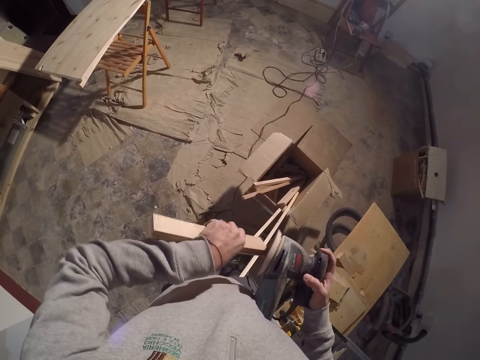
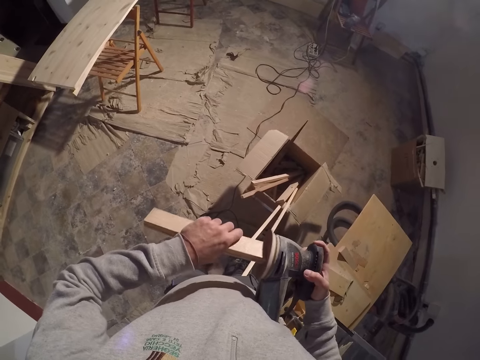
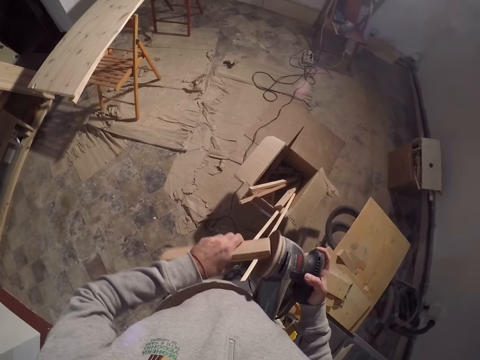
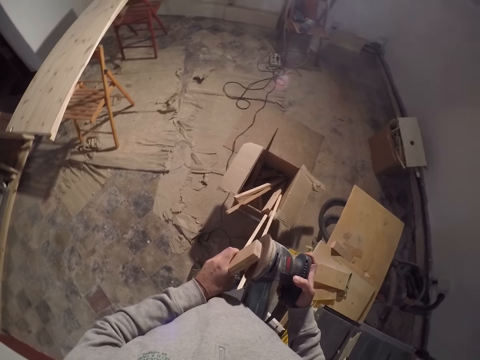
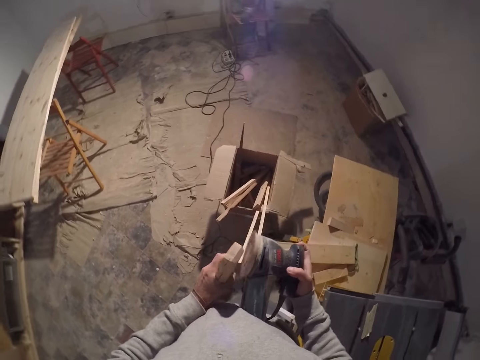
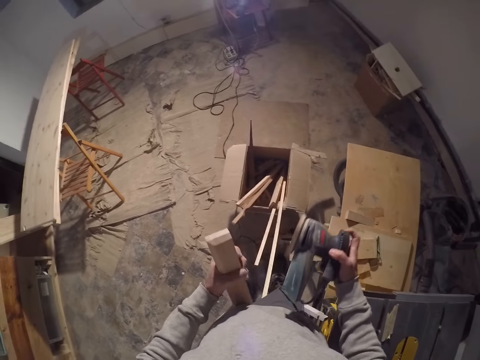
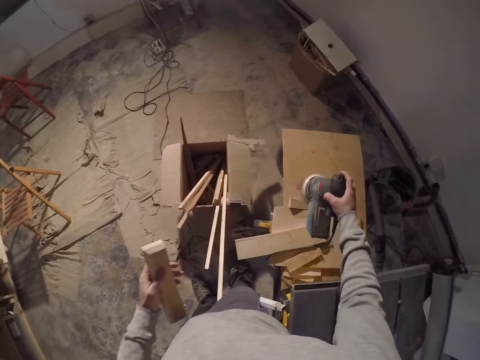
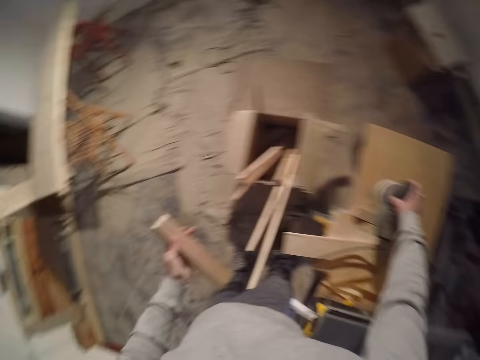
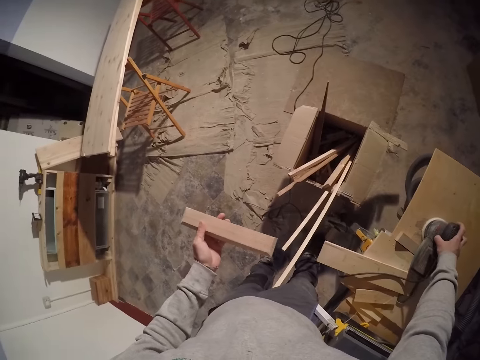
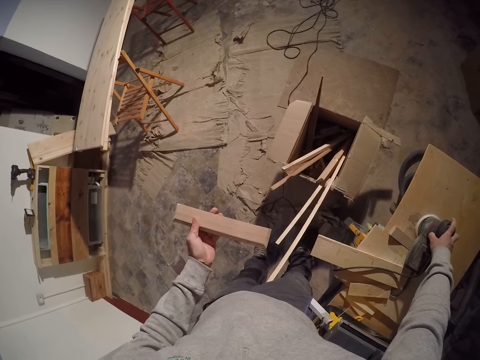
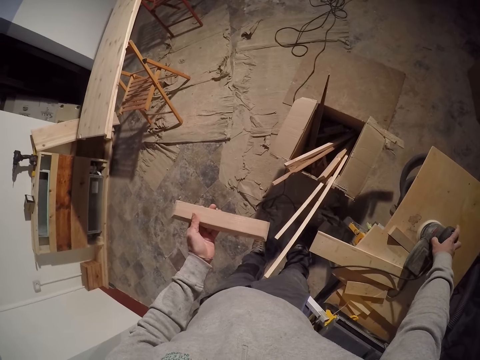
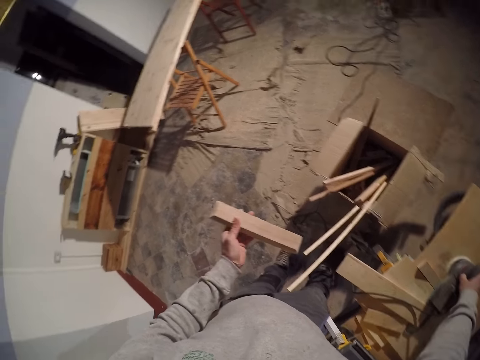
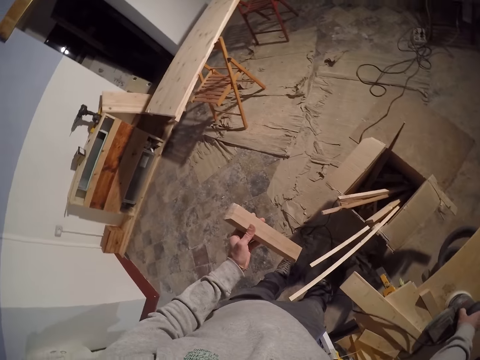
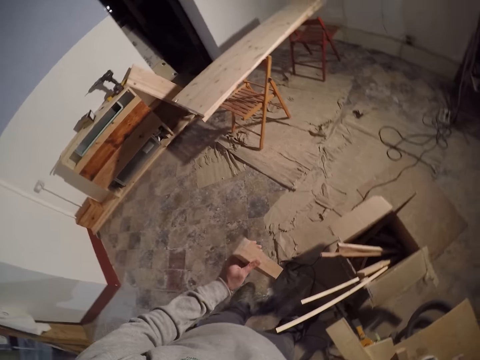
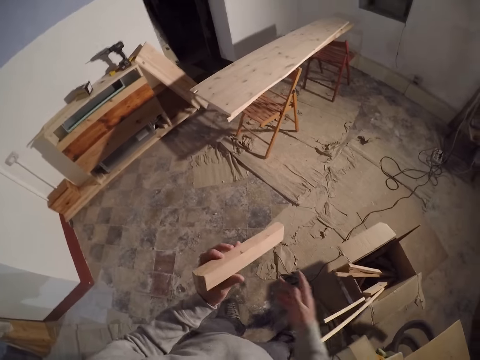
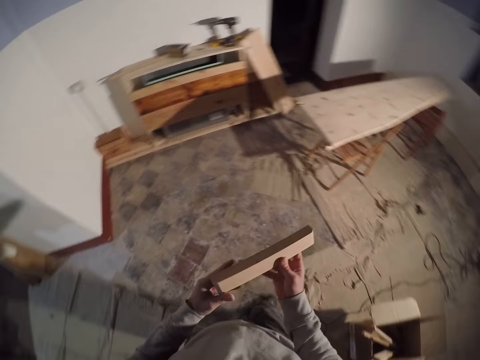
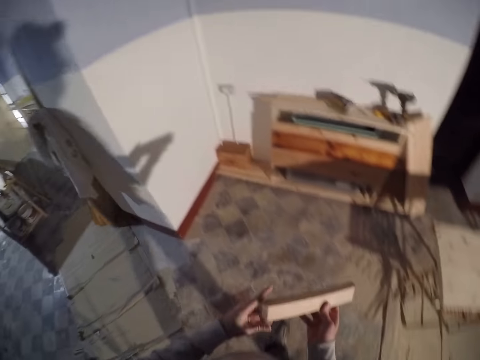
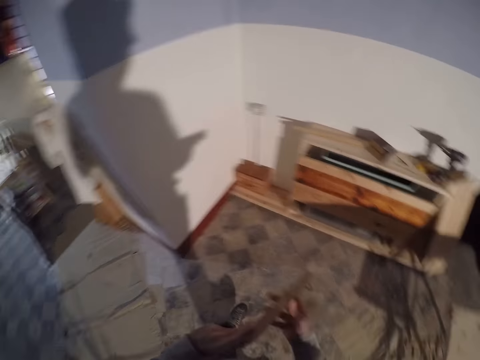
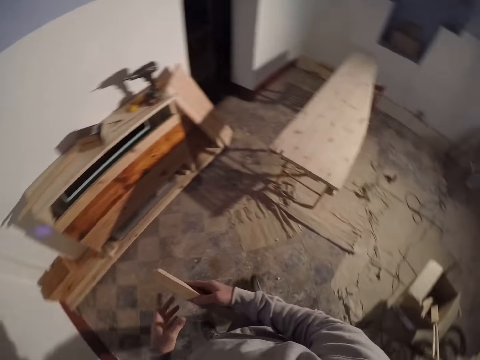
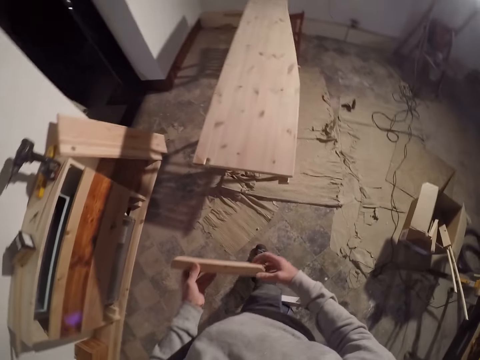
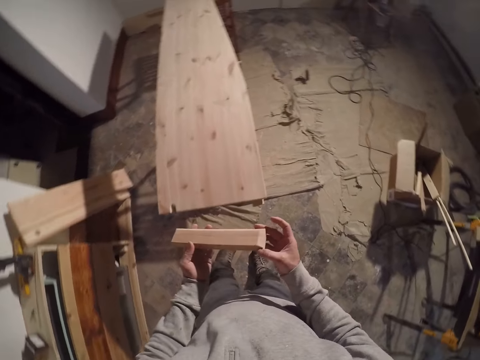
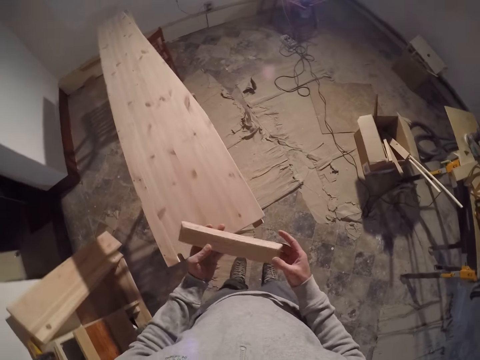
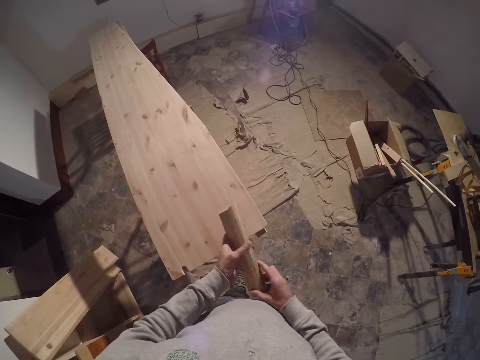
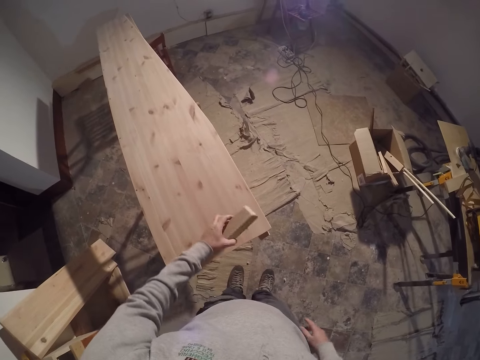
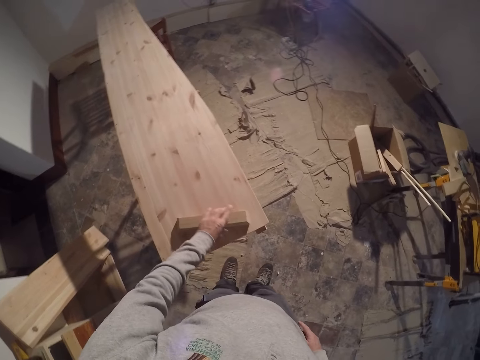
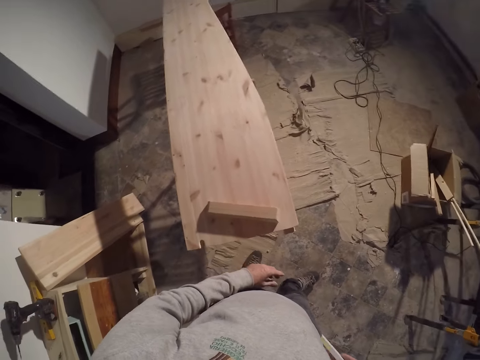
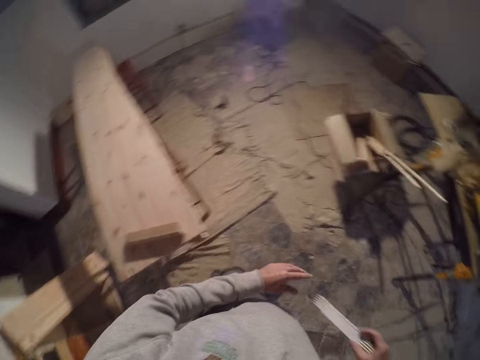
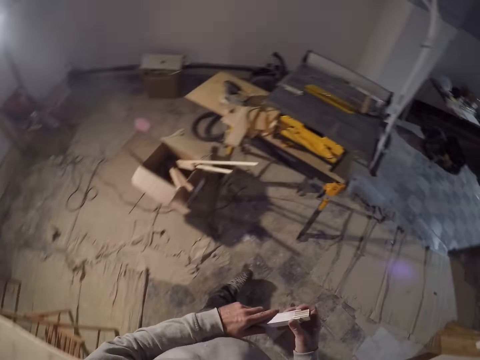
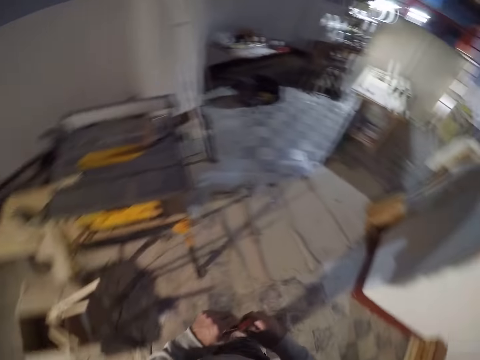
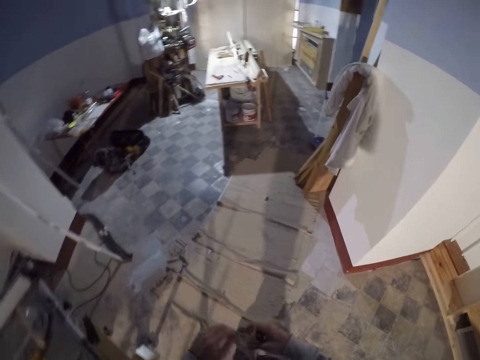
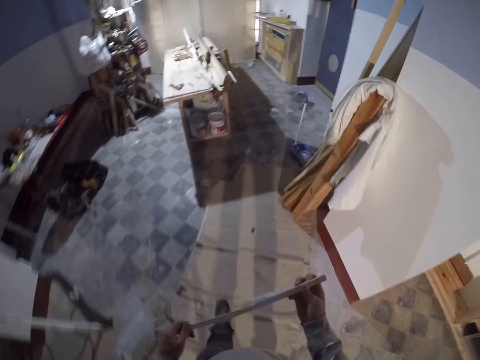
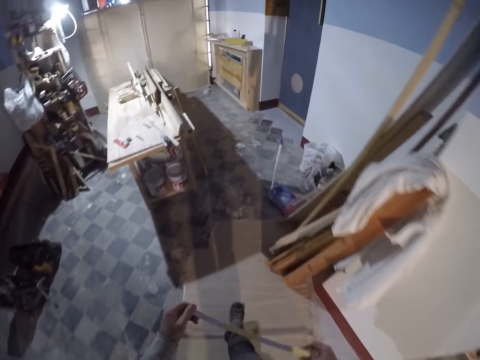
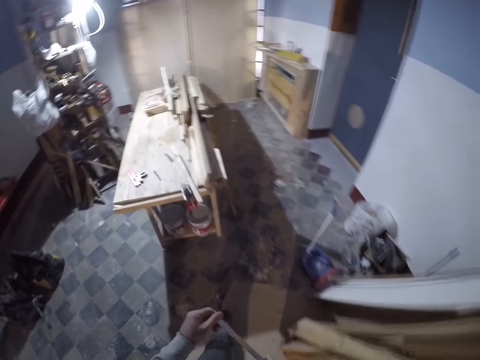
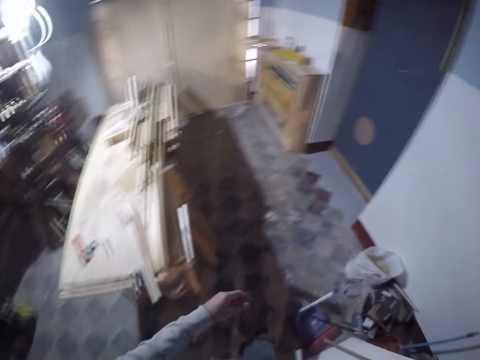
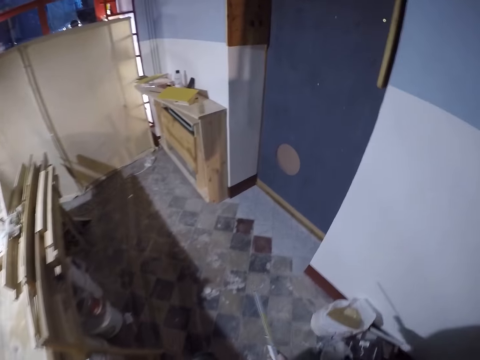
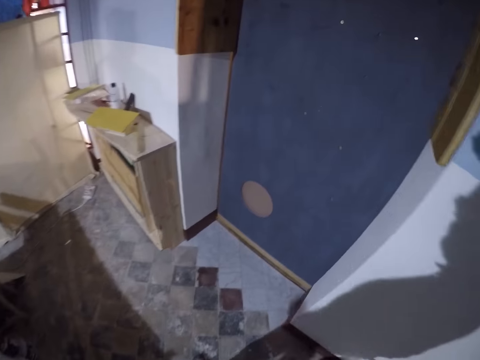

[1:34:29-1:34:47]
The camera wearer places the rotary tool on the work bench. He holds the piece of wood with both hands. He examines the wood with his hands. He walks around. He places the wood on a plank with his left hand. He walks around. He removes a carpenter's ruler from the pocket. He holds a tape with his hands. He straightens the carpenter's ruler. He walks towards a door.

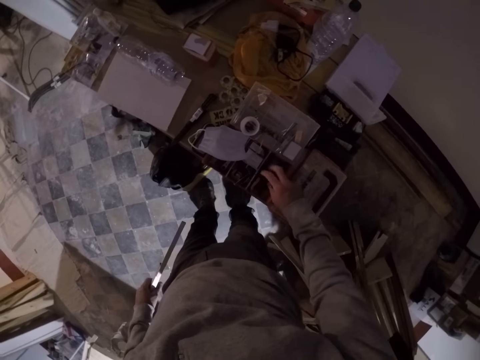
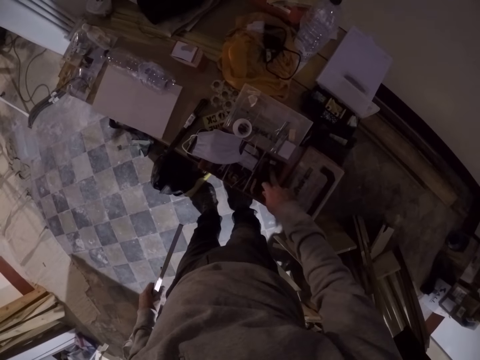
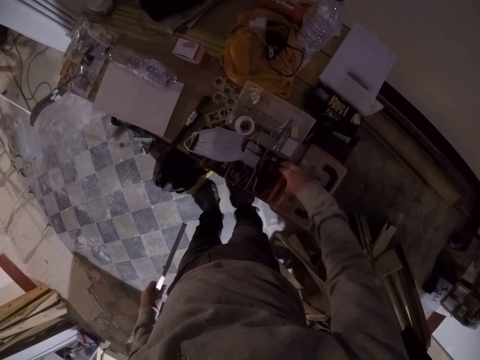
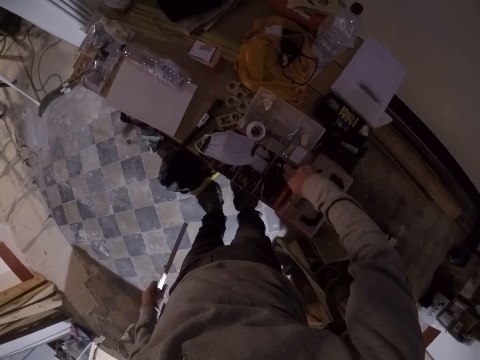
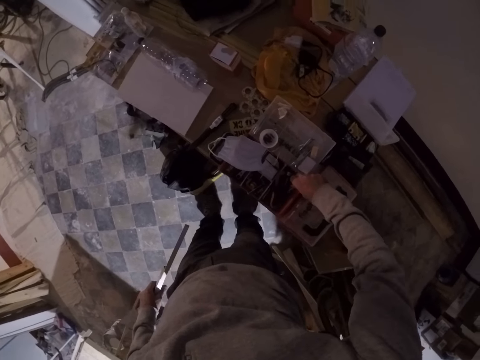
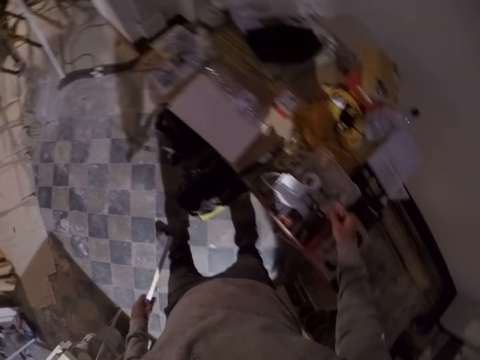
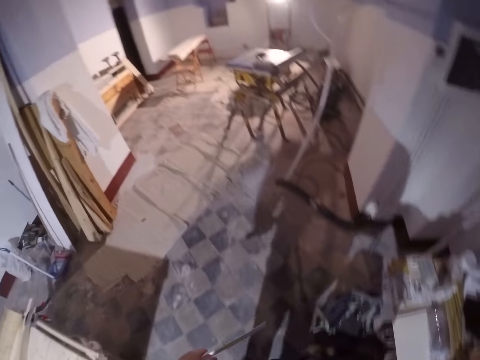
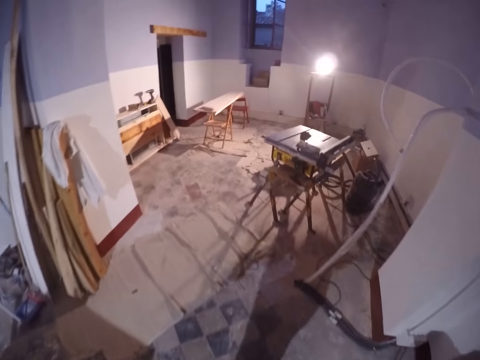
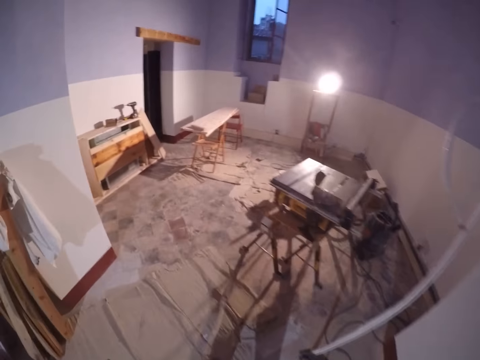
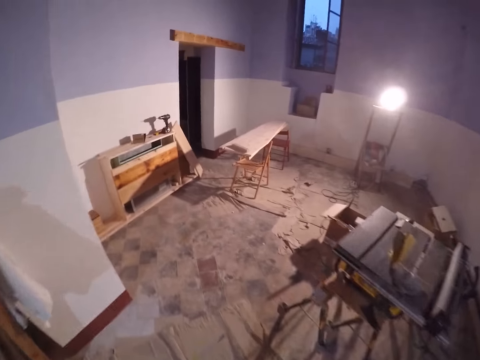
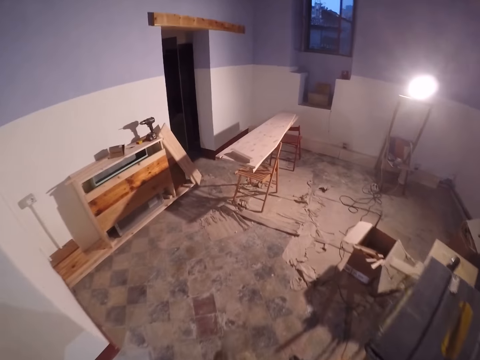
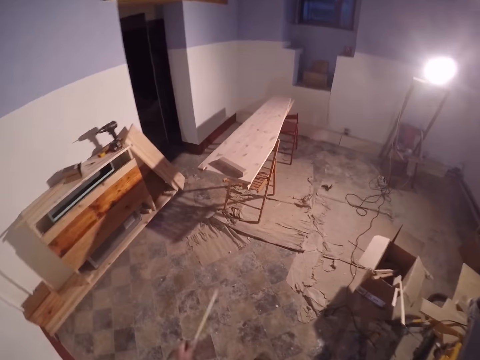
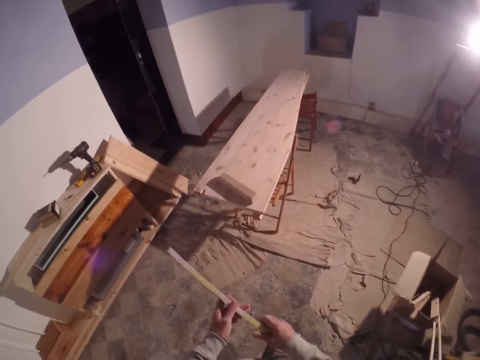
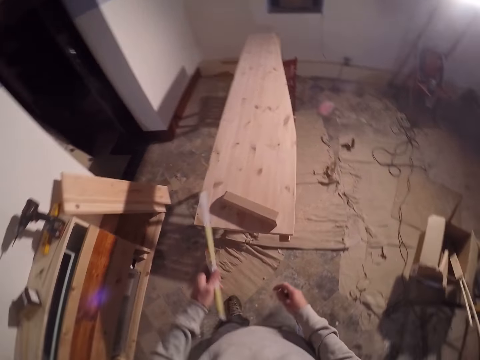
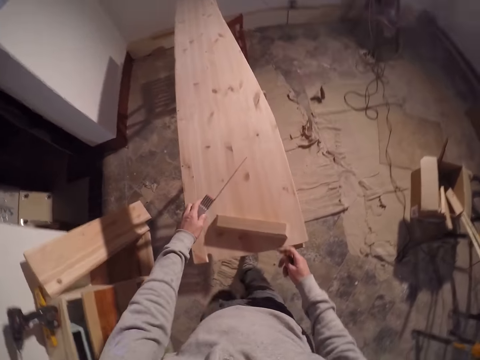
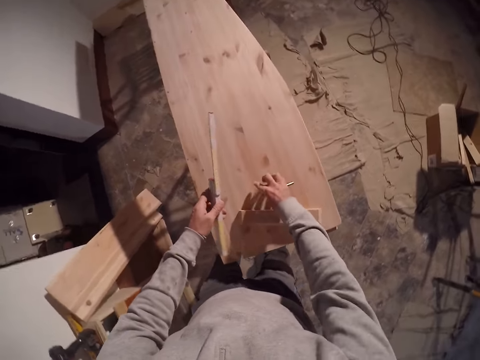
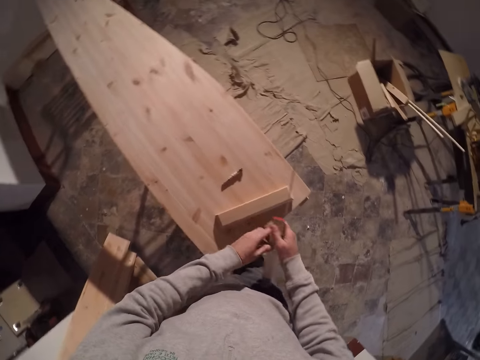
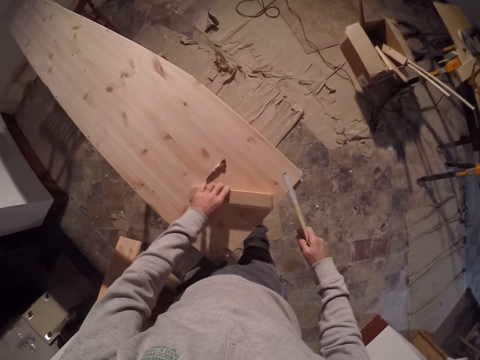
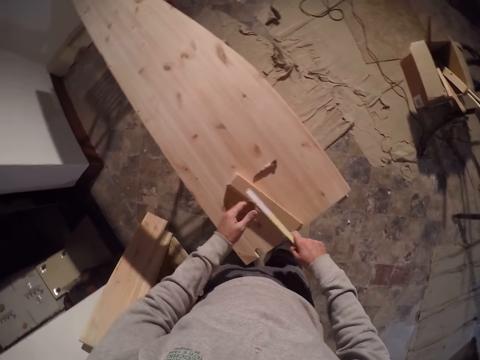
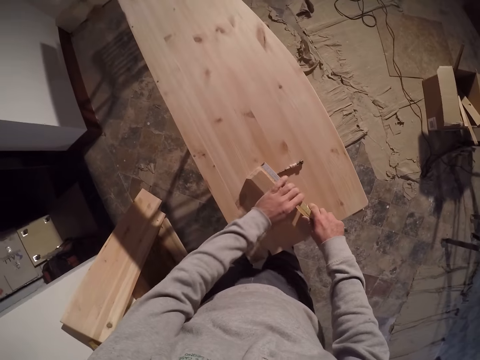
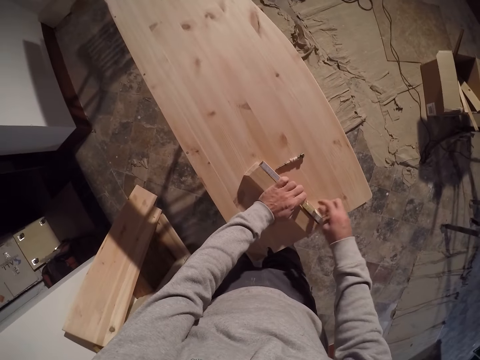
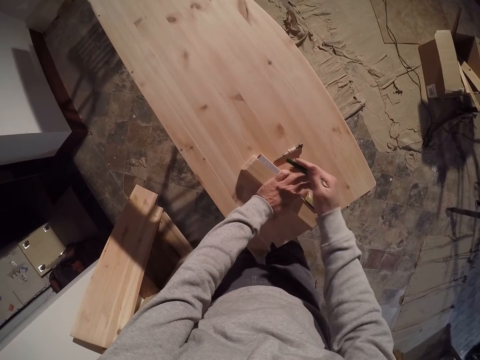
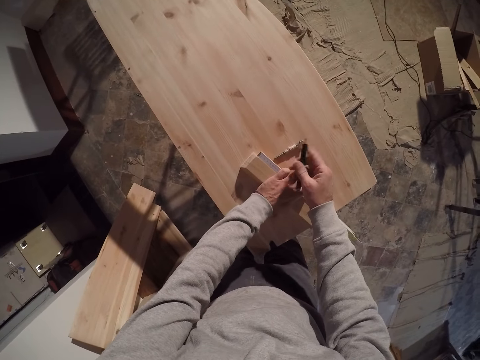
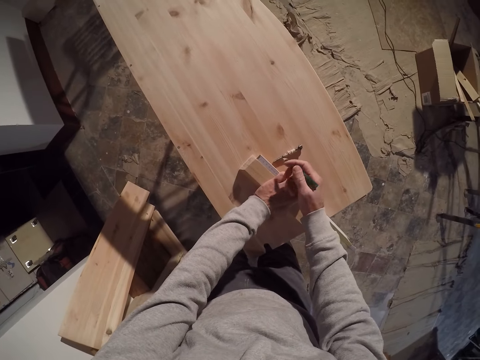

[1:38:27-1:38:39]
The camera wearer checks in a box. He picks up a drill bit in the box with his right hand. He walks in a workshop. He drops the drill bit on a work table or bench with his right hand. He passes a measuring ruler from his left hand to his right hand. He adjusts wood on the bench. He touches the piece of wood on the work table with his left hand. He aligns a measuring tape on the wood. He measures the piece of wood with the measuring ruler and pen with both hands.
